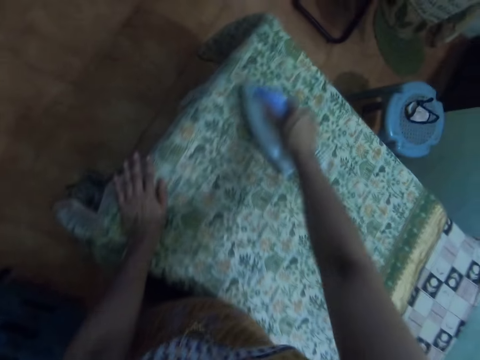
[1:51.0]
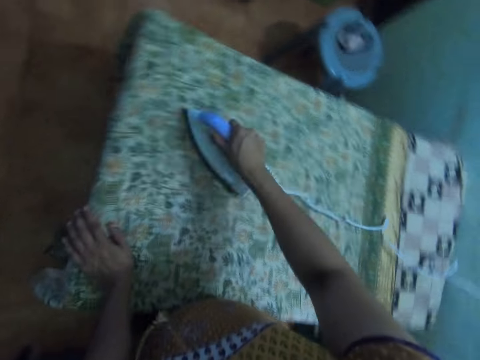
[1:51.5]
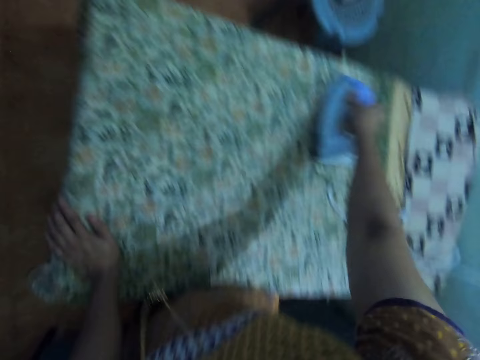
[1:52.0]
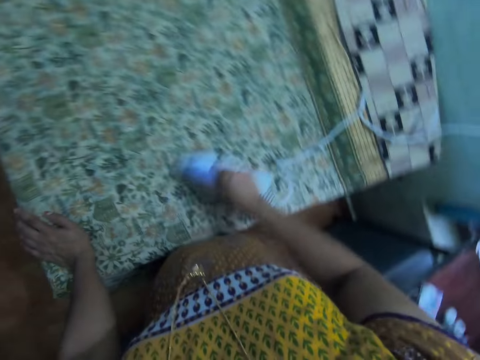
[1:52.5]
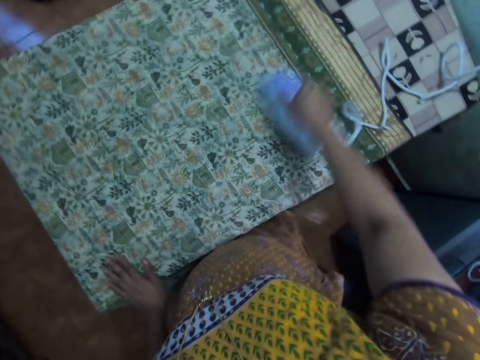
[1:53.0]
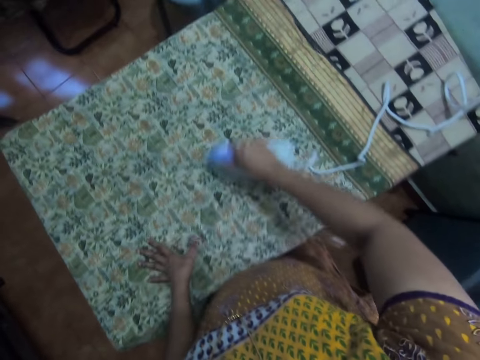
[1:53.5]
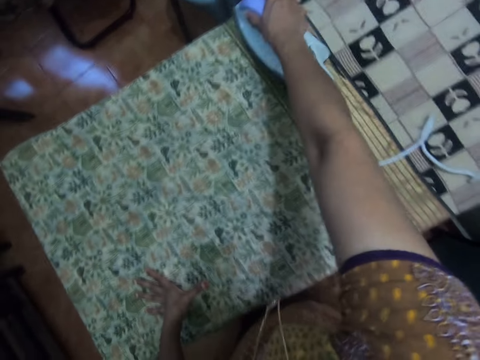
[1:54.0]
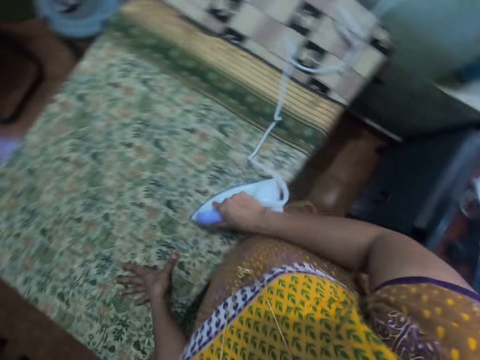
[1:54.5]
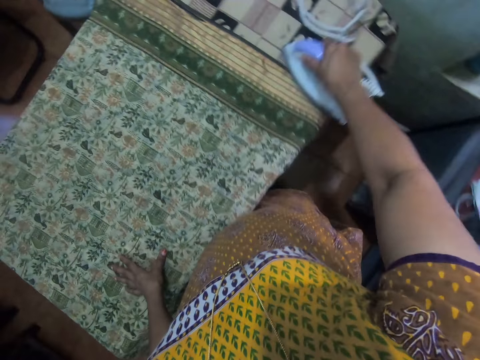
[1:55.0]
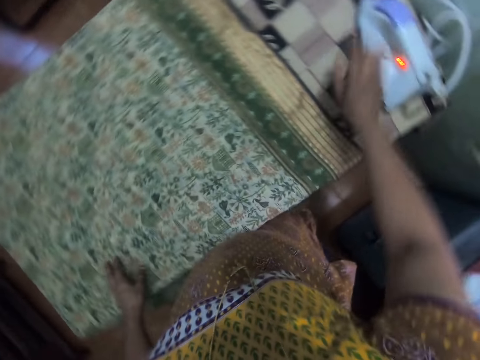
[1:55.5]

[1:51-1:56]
The camera wearer puts the iron on the table.

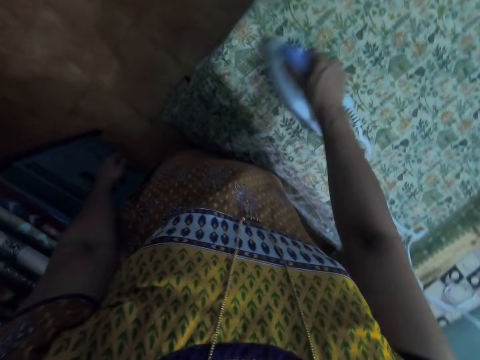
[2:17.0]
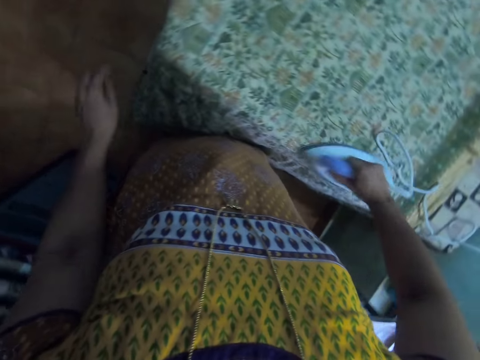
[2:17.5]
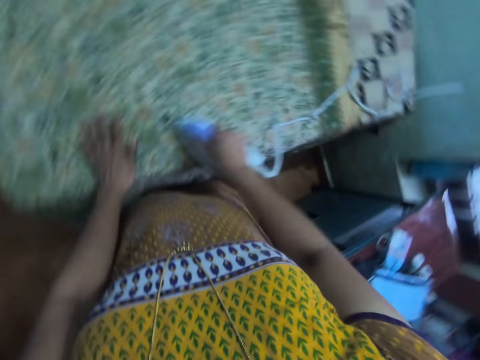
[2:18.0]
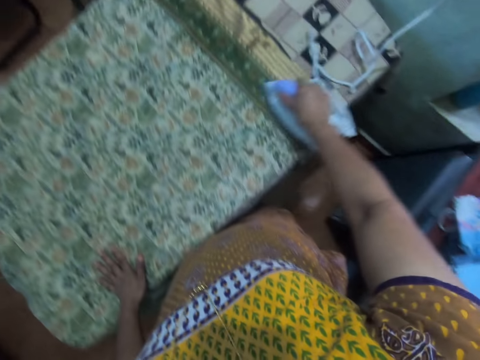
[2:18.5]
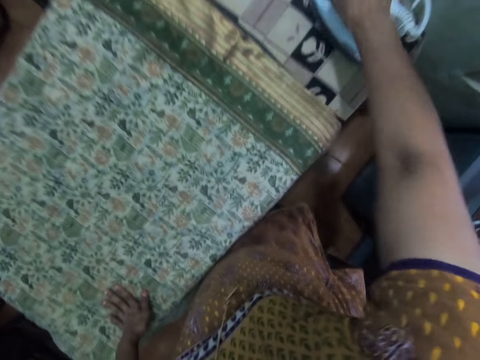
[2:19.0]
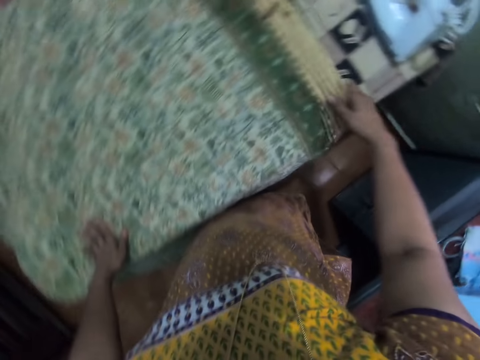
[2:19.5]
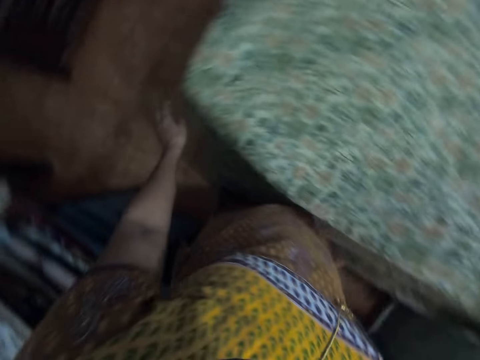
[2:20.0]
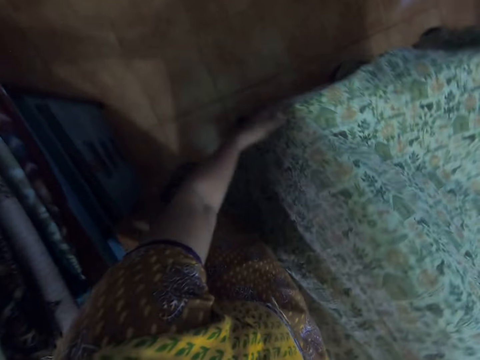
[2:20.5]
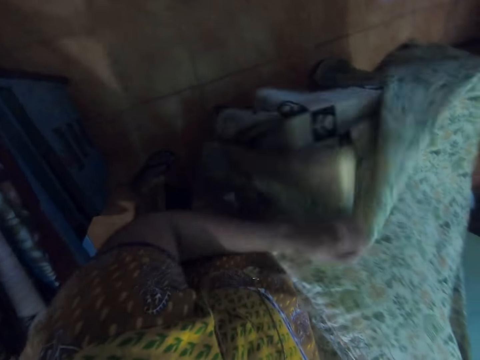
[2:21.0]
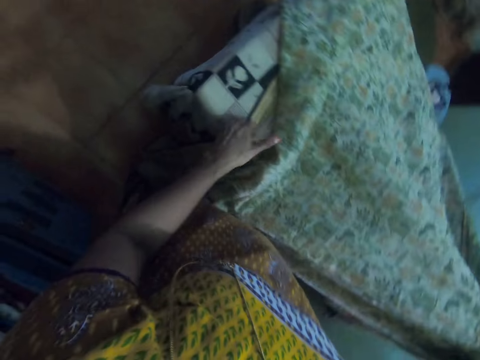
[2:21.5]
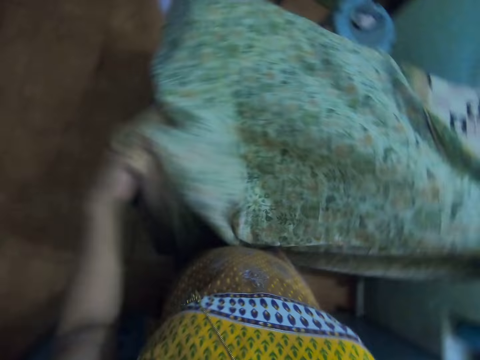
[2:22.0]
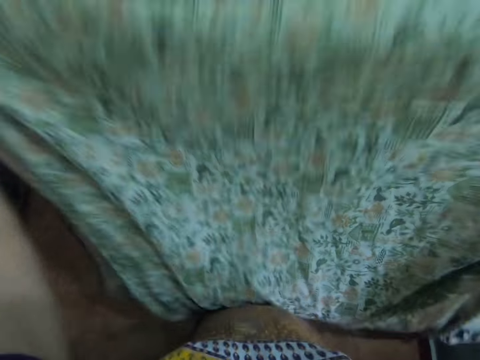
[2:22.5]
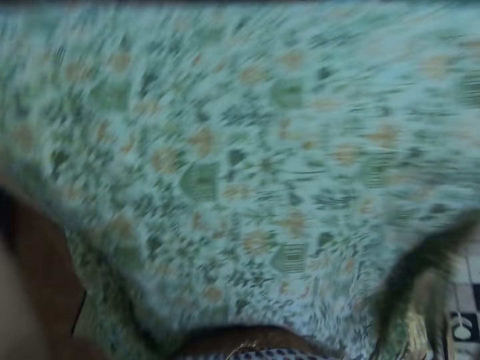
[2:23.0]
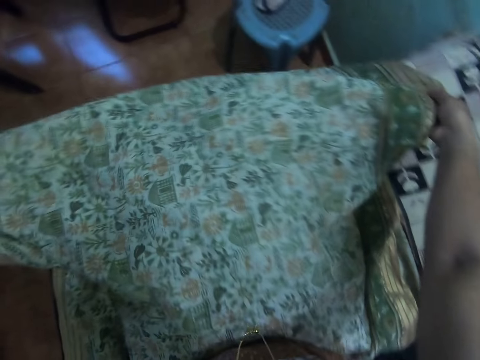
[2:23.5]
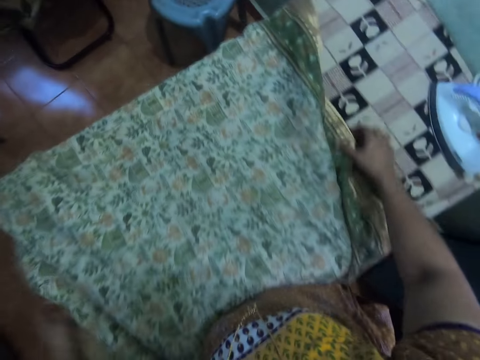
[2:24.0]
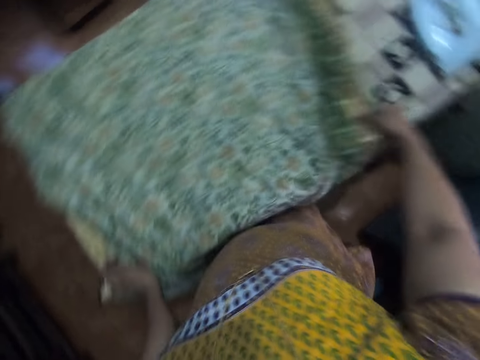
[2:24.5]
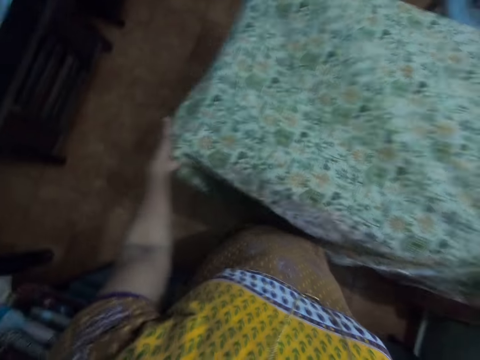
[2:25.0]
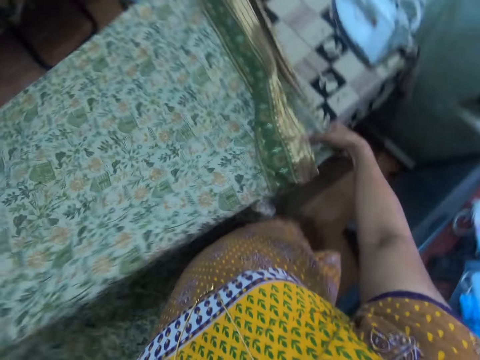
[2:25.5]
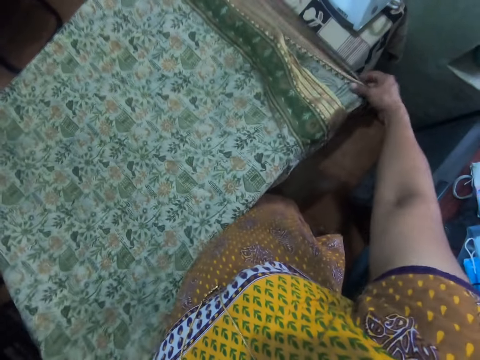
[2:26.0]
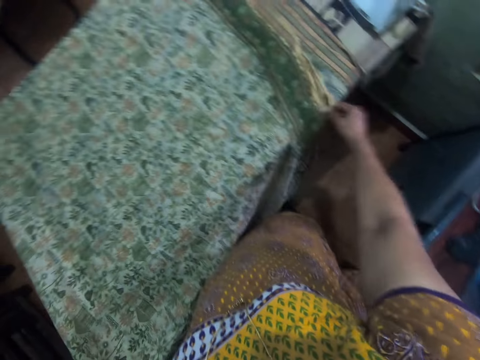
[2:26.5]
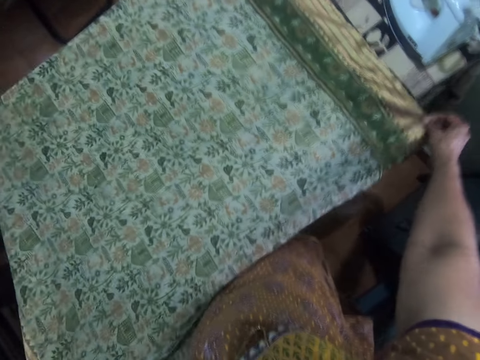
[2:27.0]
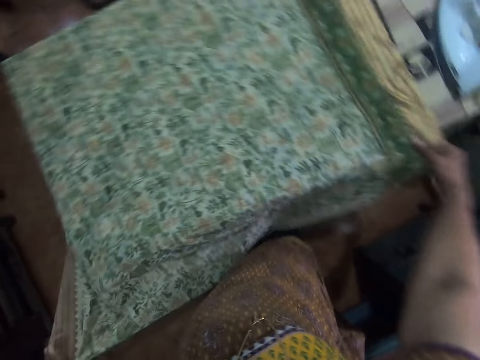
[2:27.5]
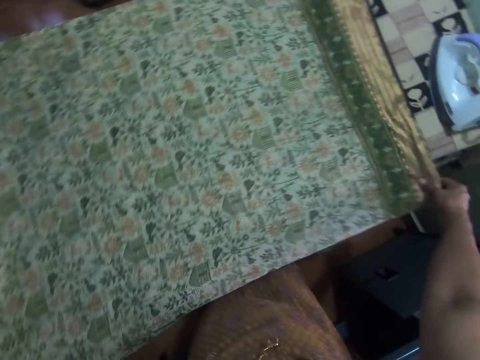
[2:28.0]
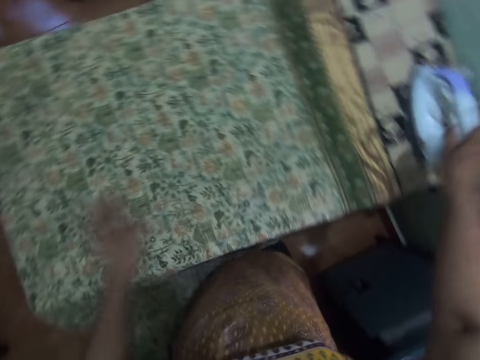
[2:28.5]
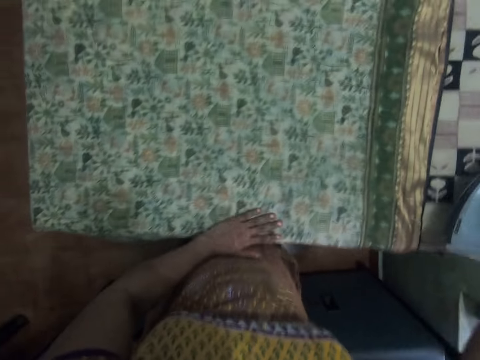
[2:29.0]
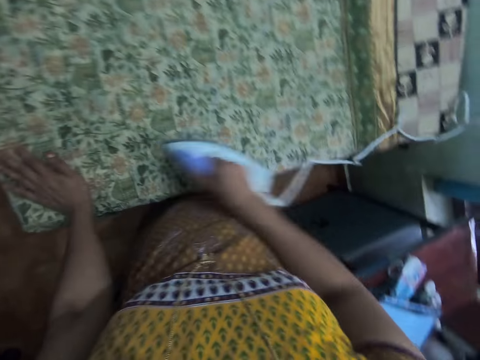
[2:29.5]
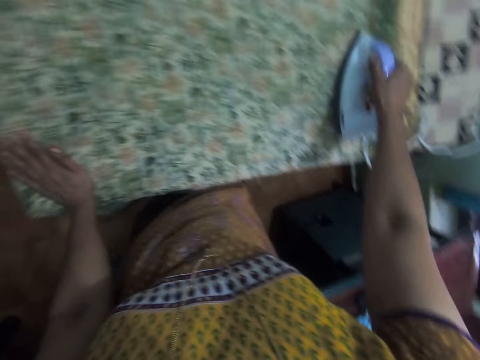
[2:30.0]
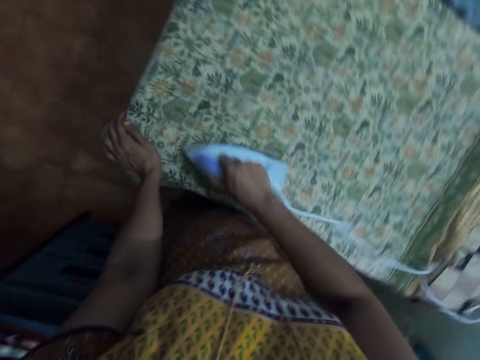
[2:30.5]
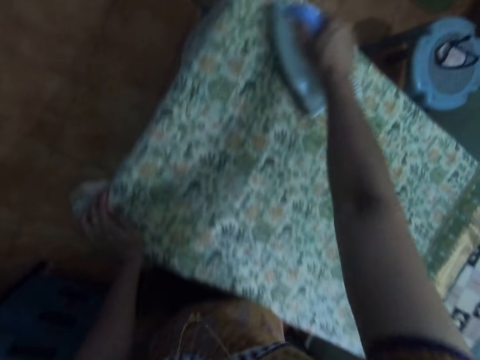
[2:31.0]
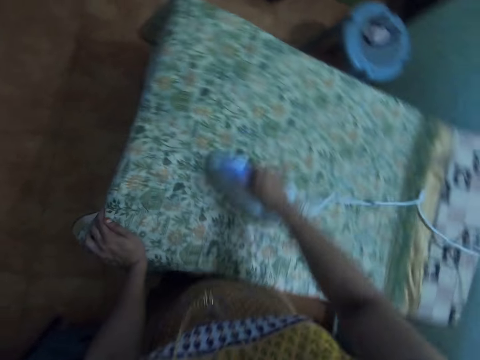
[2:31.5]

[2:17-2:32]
The camera wearer puts the iron on the table. They move the cloth on the table. They lift the cloth. They spread the cloth on the table. They pick up the iron from the table. They iron the cloth on the table.

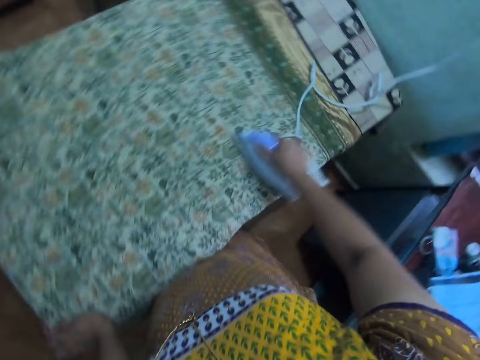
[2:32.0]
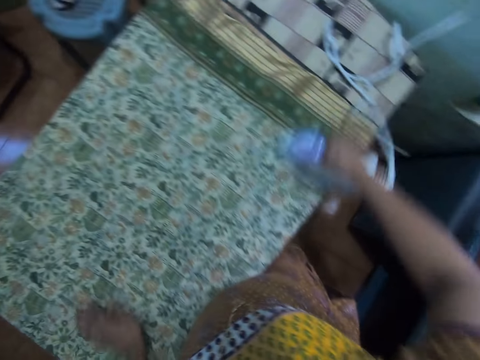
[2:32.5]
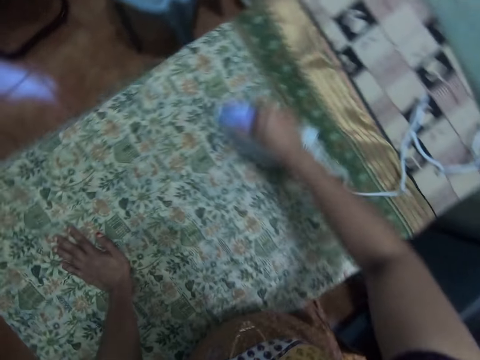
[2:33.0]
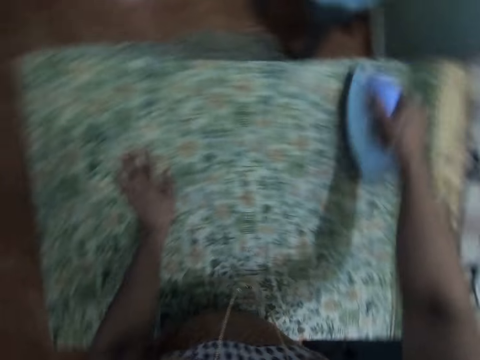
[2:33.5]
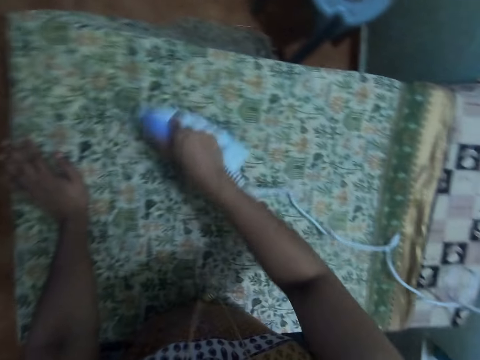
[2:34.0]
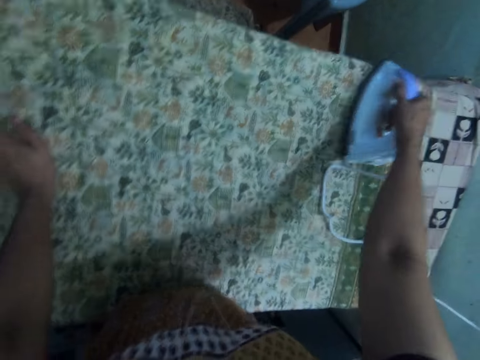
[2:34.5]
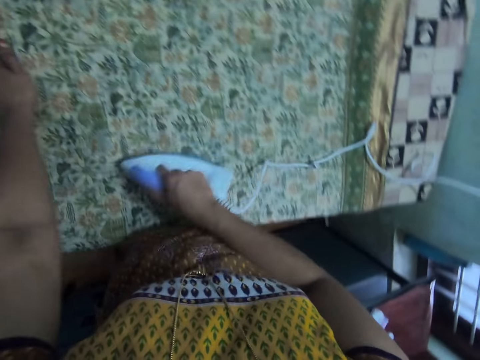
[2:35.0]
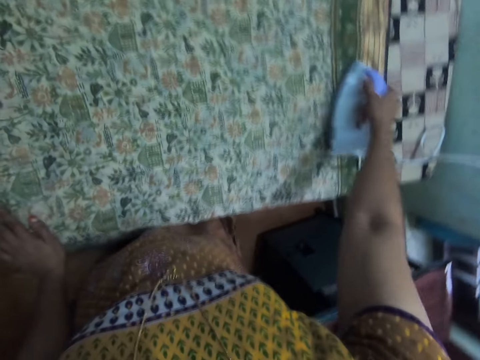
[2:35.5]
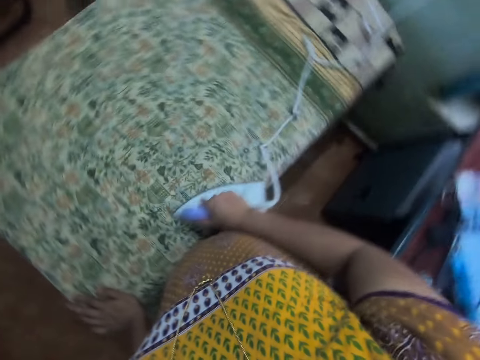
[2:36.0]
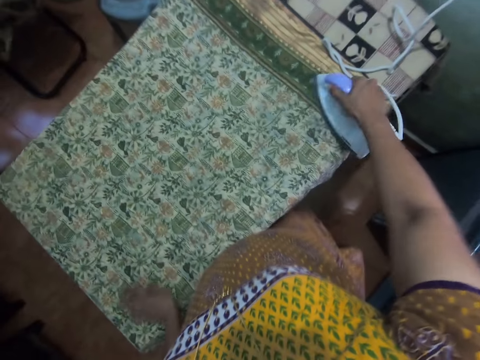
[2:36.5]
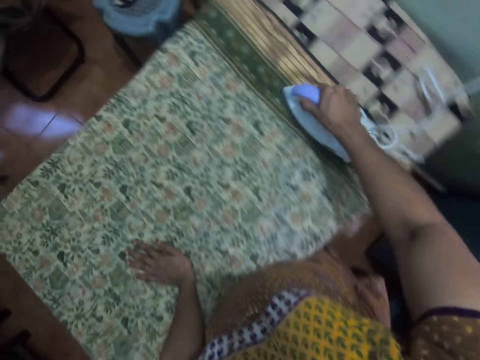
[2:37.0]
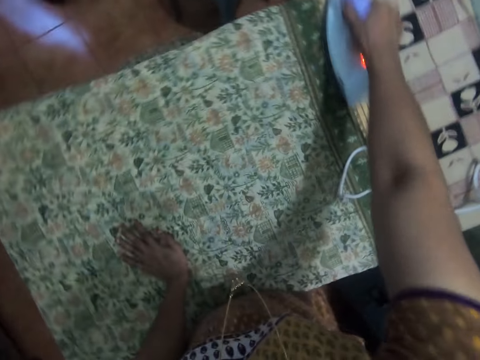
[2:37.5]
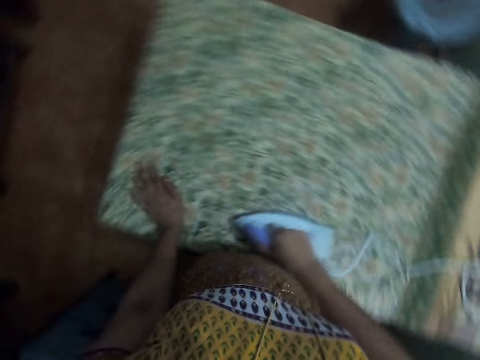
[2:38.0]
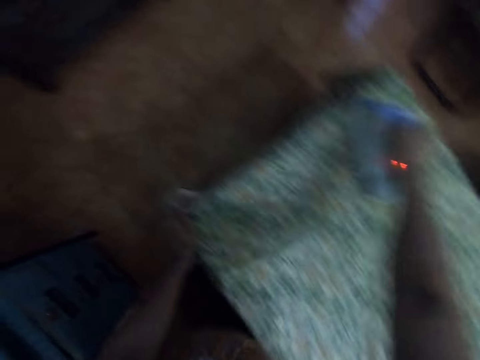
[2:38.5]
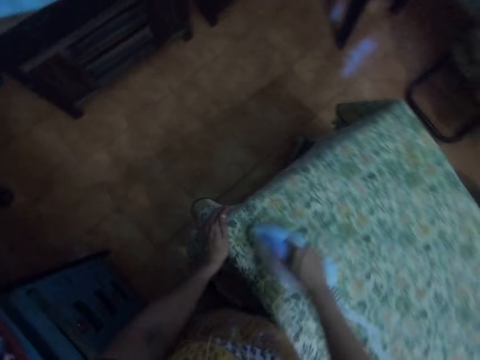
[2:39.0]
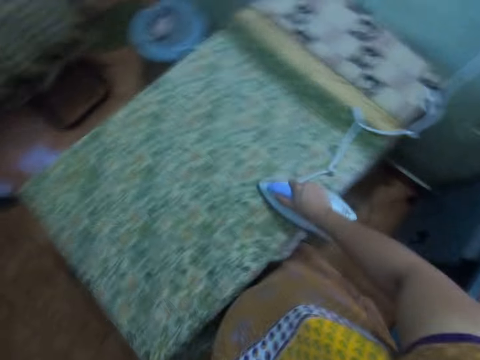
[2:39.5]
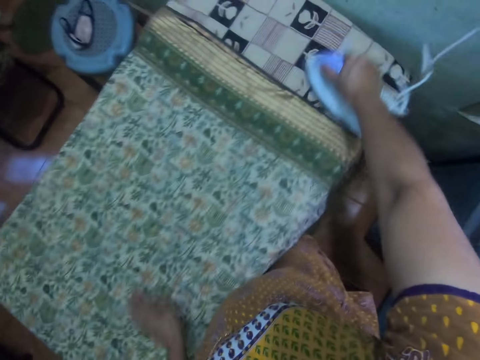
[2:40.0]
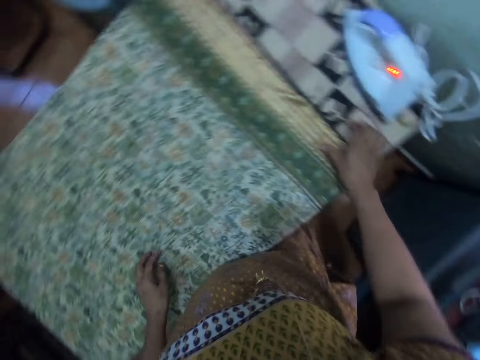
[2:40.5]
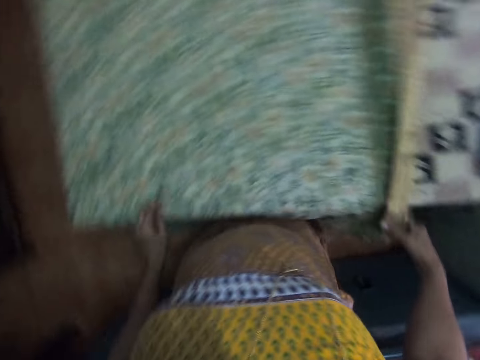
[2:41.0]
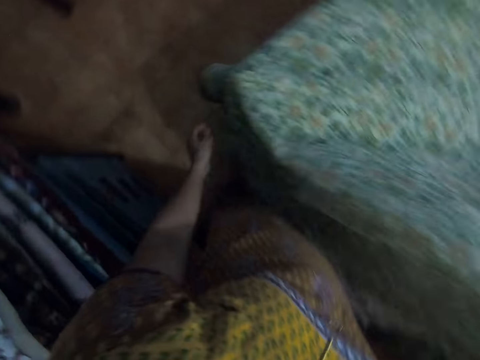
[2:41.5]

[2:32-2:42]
The camera wearer puts the iron on the table. They move the cloth on the table. They lift the cloth.
